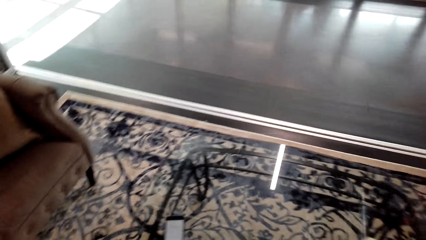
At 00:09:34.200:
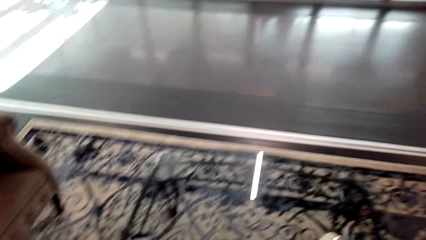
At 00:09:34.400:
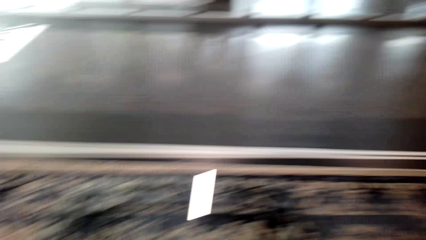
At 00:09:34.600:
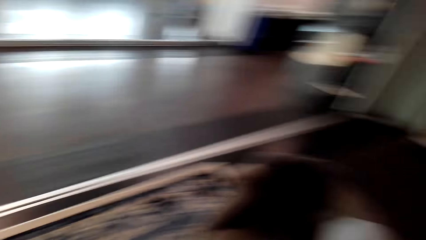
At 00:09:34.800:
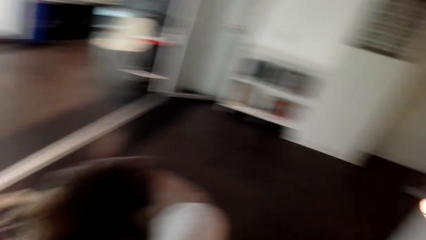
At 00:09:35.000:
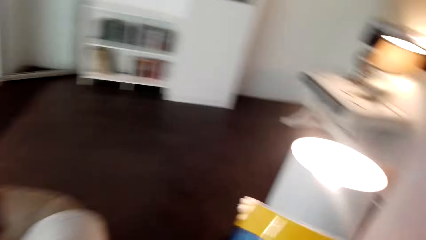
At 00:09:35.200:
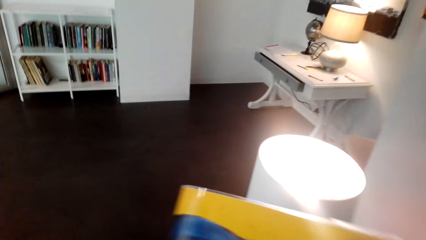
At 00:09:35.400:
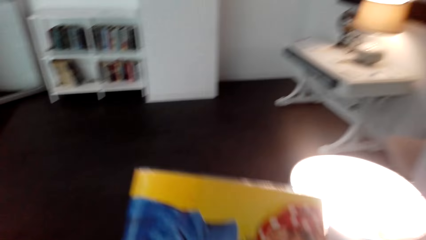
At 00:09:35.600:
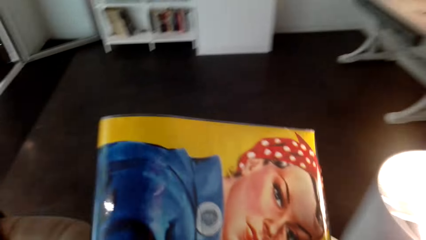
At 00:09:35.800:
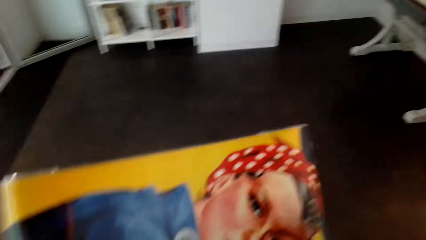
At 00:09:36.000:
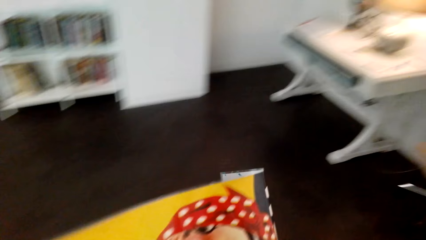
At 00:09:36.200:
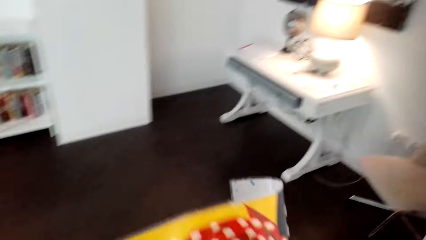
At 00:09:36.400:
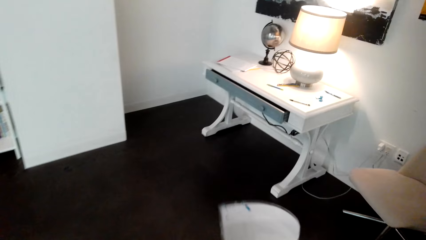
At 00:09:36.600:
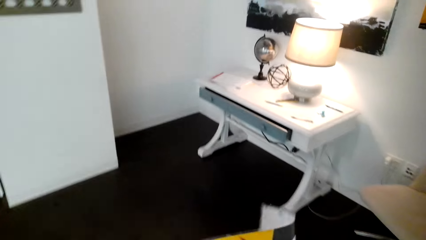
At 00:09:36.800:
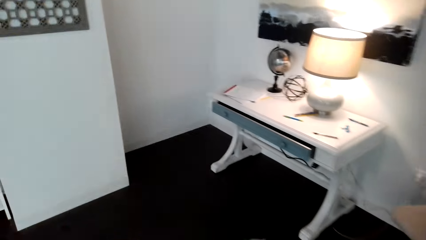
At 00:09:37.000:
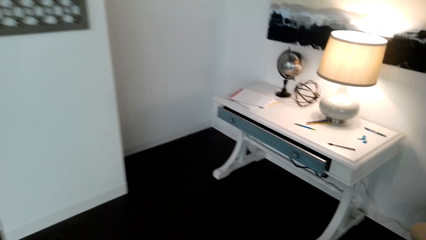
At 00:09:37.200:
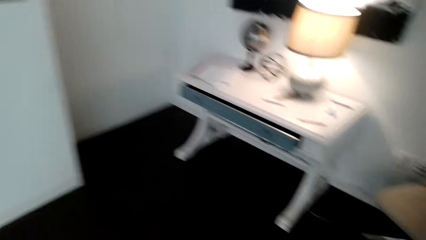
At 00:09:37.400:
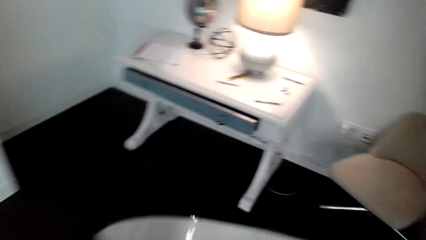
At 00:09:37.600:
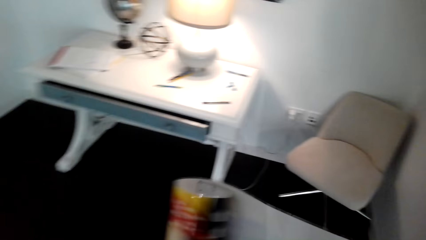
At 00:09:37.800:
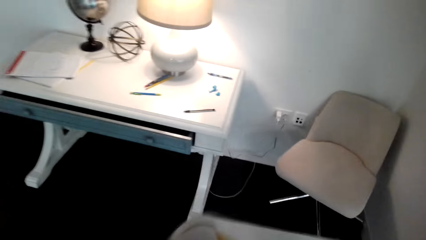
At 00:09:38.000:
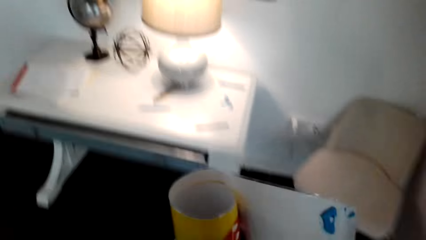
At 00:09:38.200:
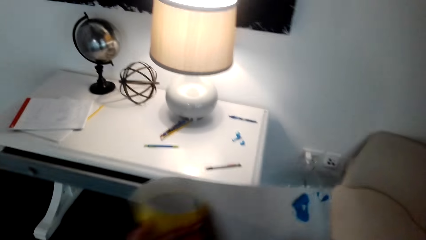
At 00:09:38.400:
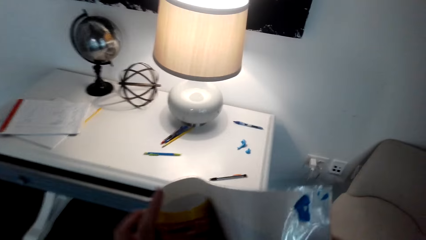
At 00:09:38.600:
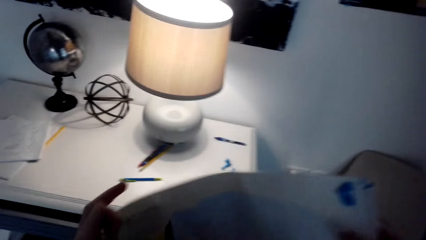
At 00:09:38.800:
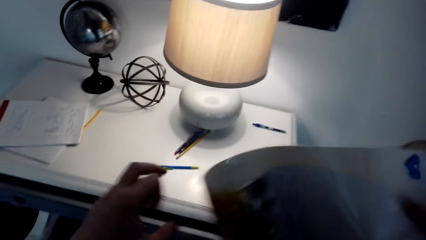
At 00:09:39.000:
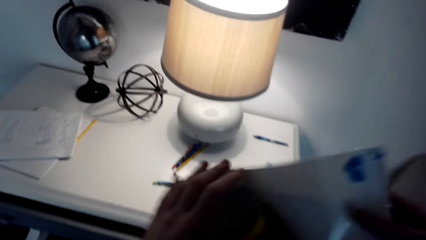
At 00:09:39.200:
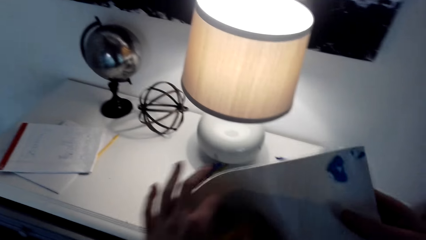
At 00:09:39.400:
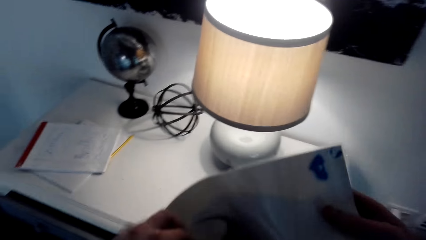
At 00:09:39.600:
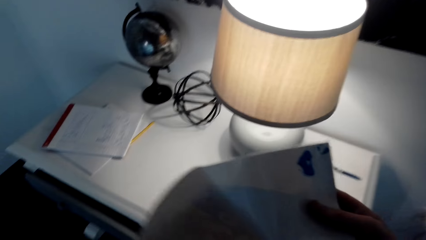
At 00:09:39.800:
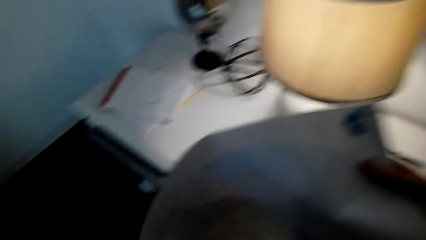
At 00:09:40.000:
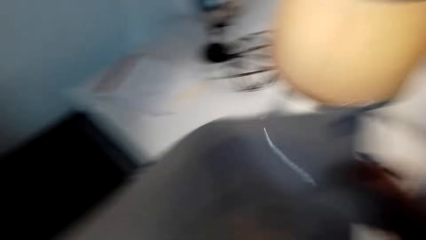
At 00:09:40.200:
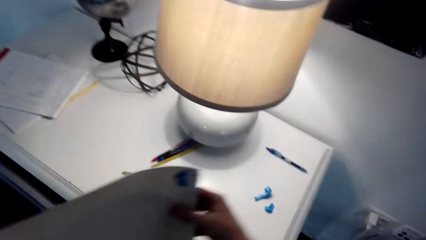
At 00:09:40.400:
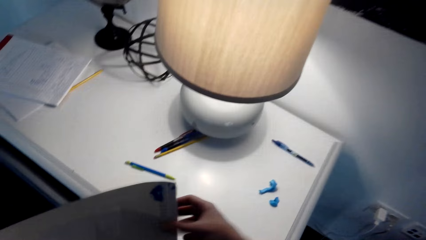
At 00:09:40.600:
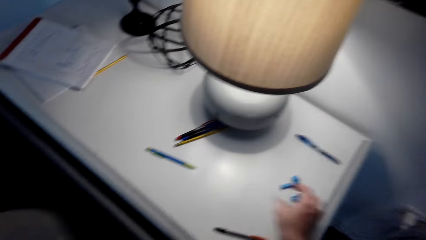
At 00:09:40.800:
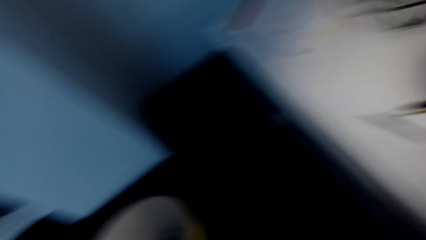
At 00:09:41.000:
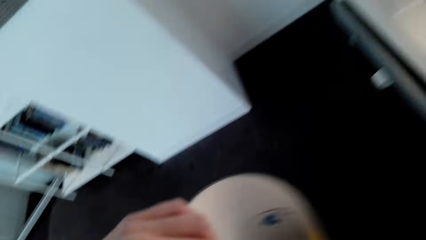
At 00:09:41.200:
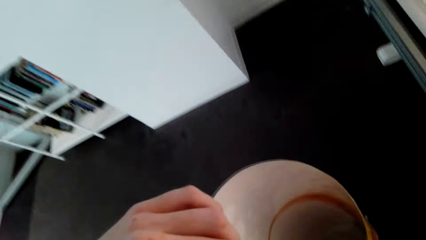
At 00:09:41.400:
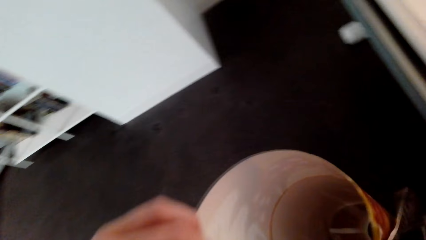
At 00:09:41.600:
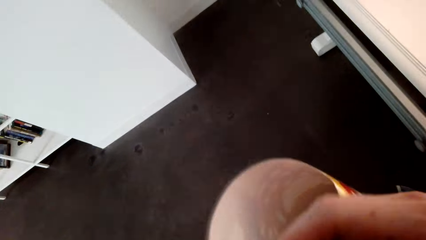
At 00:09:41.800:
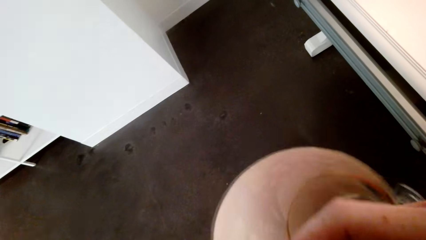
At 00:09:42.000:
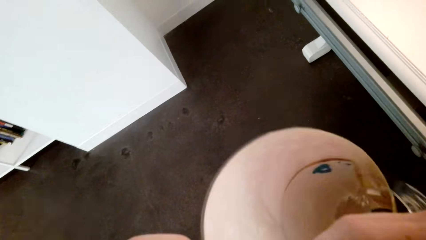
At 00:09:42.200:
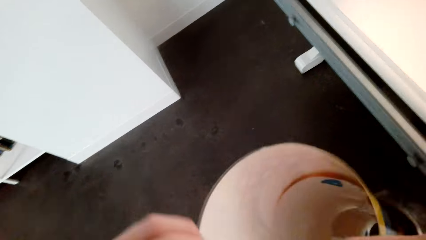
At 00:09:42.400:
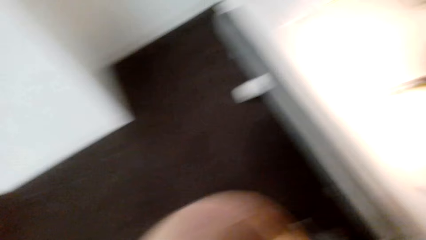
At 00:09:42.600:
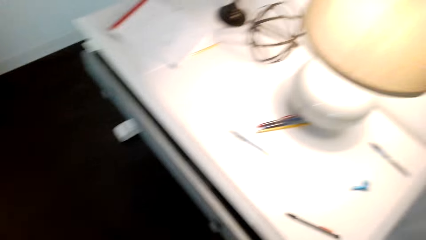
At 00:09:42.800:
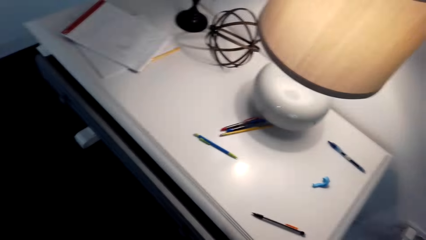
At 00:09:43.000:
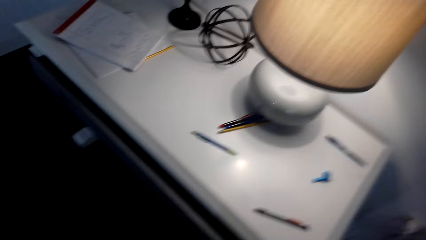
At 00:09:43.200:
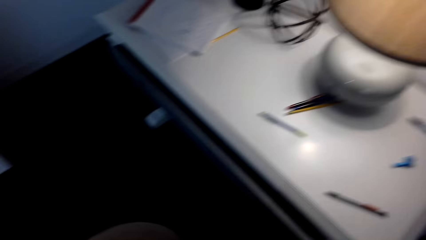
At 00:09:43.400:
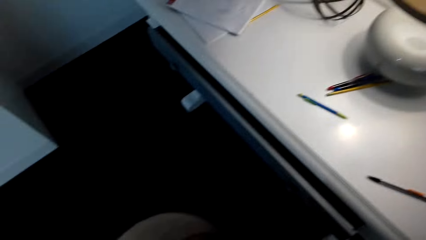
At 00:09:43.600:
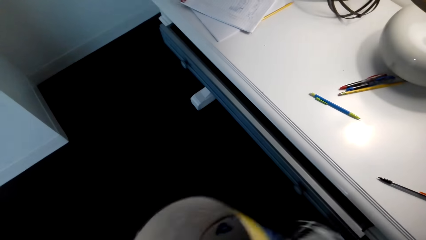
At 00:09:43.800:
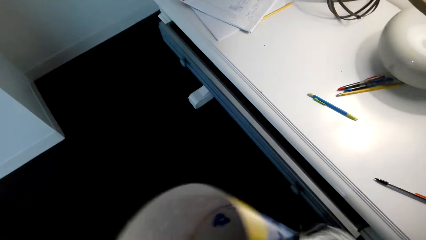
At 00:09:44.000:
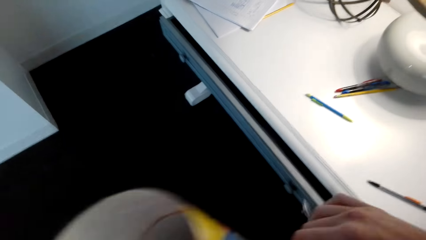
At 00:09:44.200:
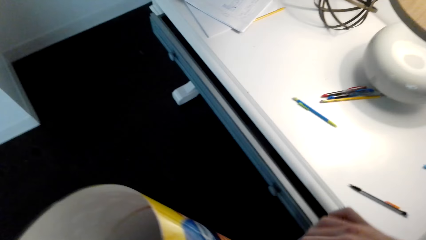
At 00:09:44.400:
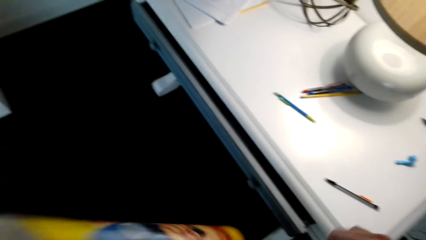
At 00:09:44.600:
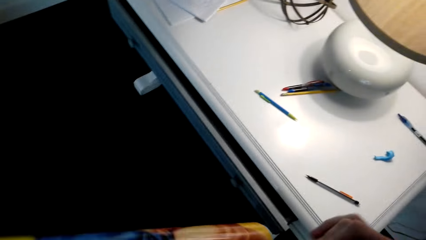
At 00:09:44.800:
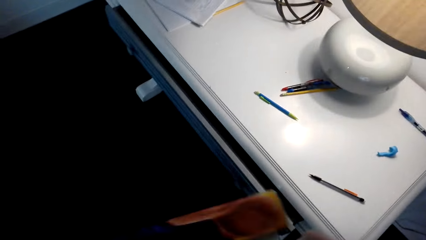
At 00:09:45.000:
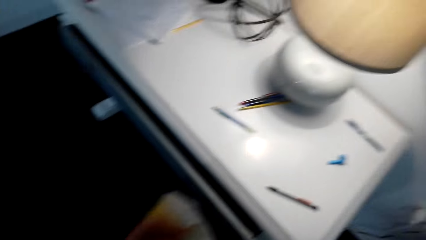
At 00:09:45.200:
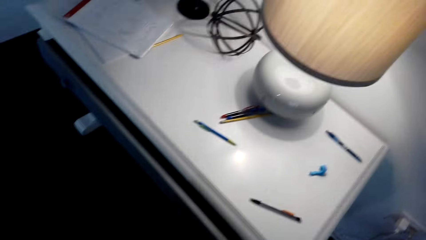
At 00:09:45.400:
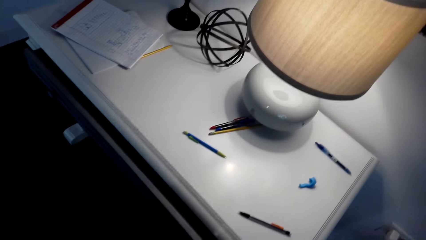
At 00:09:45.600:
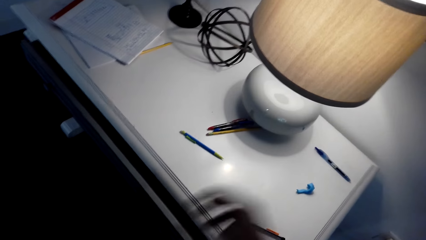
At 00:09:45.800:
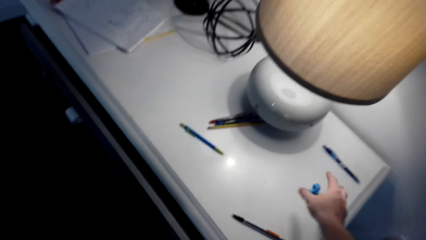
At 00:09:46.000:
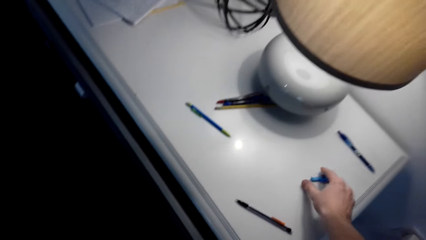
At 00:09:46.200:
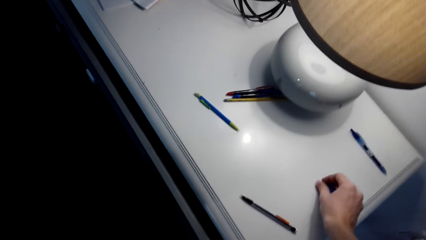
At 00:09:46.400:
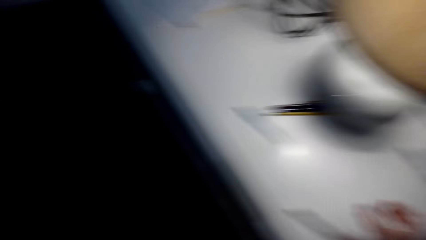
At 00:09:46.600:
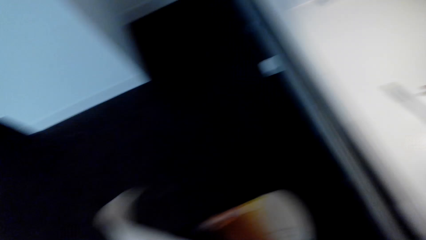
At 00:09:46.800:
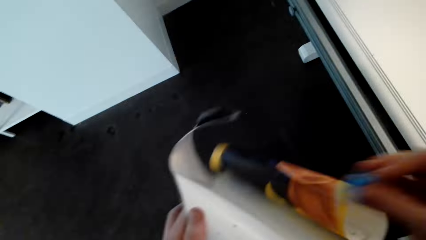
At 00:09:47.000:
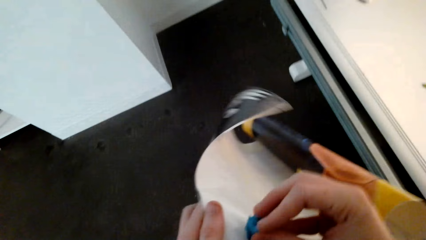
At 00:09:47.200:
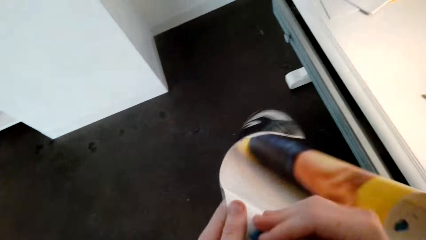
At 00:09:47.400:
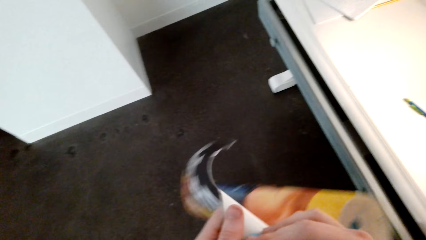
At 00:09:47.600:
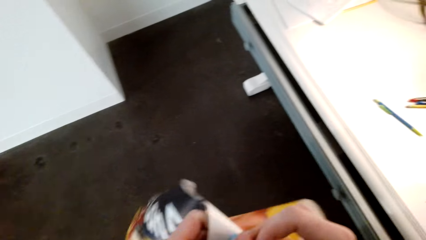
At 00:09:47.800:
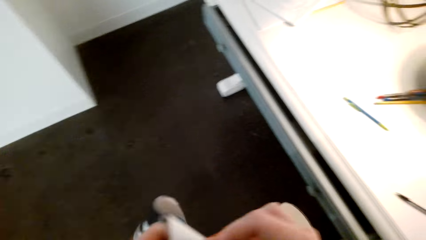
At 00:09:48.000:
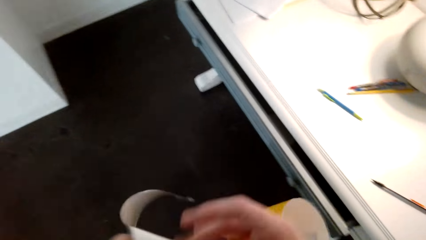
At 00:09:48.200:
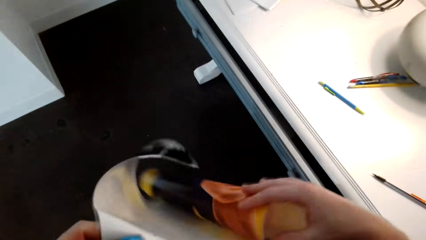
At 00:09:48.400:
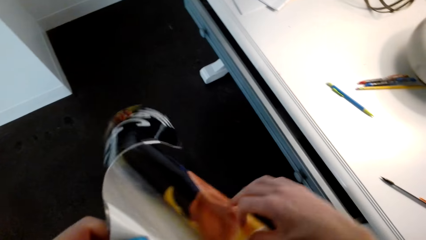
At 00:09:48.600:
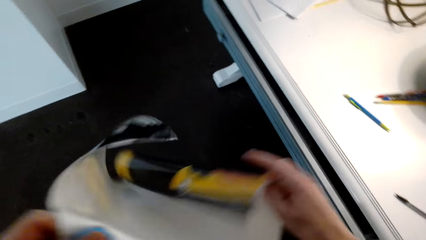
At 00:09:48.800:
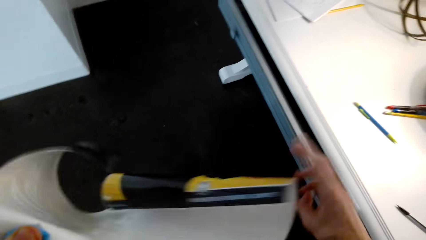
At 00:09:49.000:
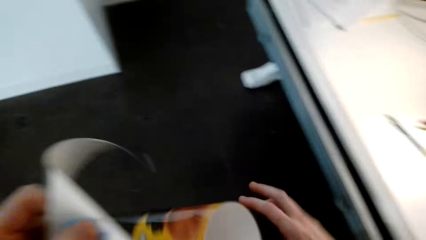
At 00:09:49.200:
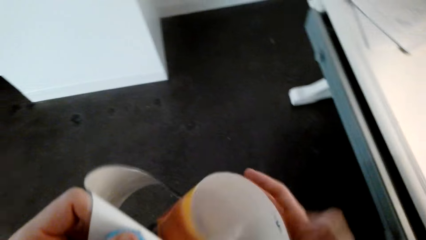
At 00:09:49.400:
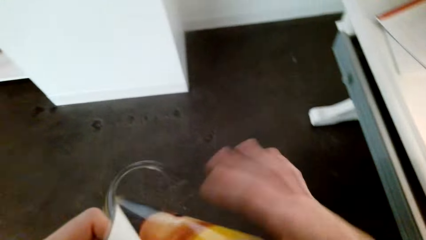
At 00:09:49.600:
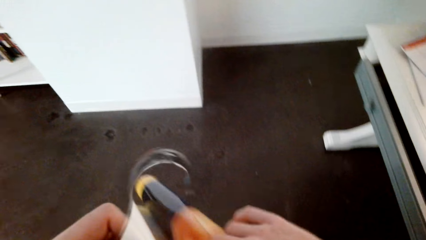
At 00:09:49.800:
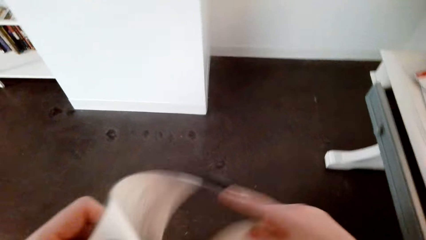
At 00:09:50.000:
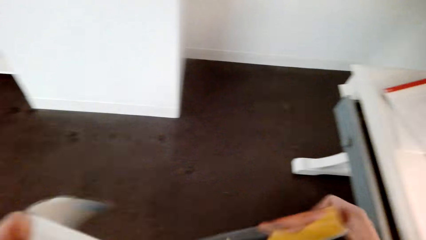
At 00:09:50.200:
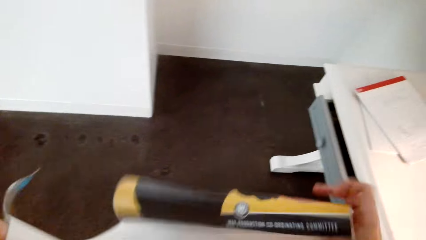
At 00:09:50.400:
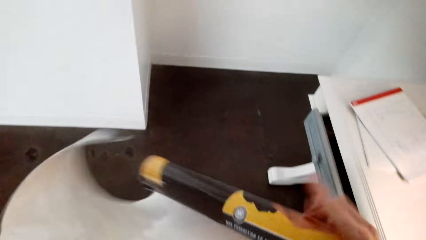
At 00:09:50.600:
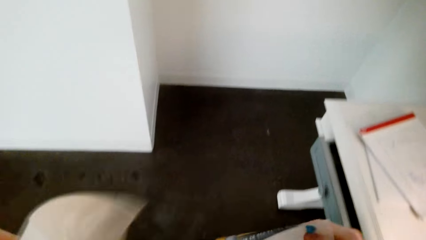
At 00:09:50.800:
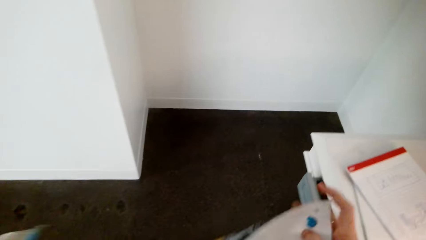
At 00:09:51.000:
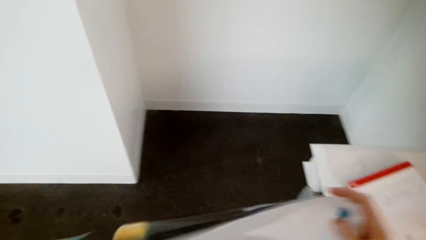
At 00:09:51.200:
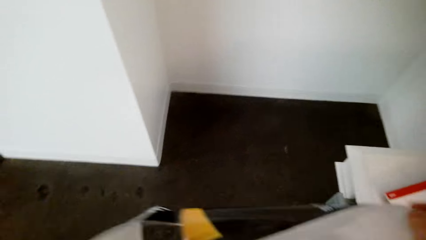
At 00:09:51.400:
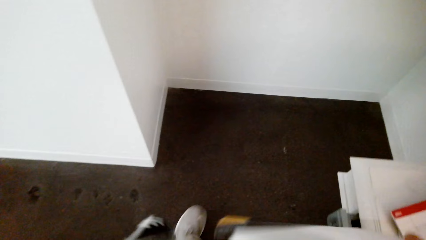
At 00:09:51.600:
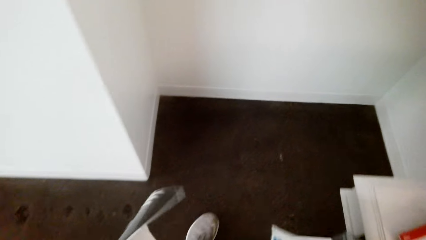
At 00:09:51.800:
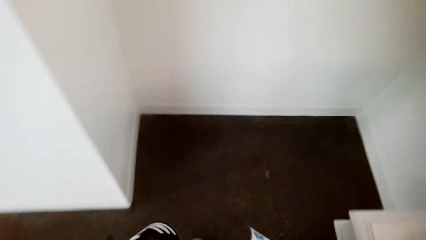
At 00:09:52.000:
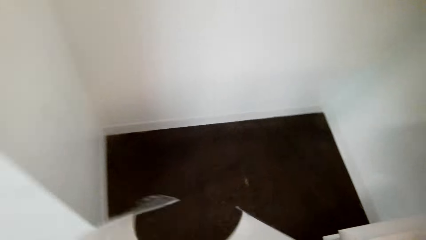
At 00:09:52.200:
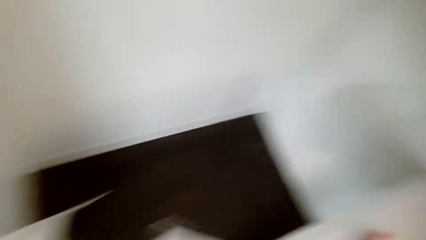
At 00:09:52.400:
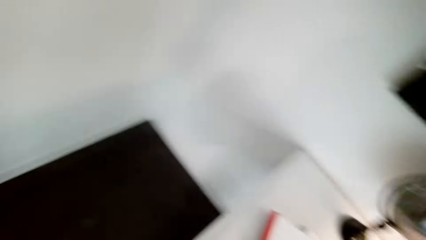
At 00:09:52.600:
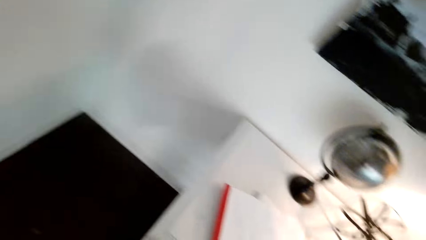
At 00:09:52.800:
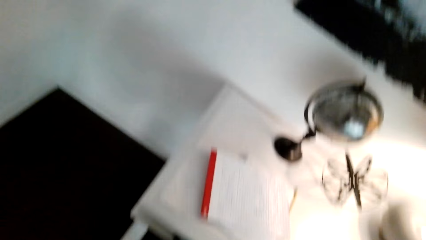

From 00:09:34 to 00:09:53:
The camera wearer looks around. They align a banner with both hands. They hold a picture in their hands. They look around. They align the banner with both hands. They pick a holder from a table with the right hand. They stick the holder in the banner with the right hand. They align the banner with both hands. They look around.
